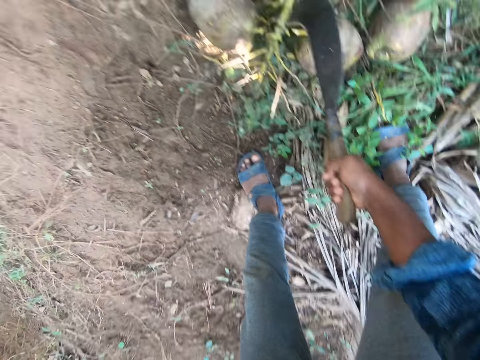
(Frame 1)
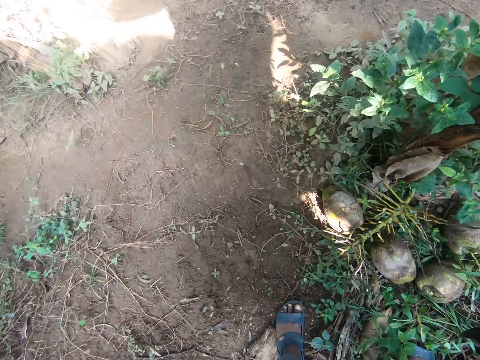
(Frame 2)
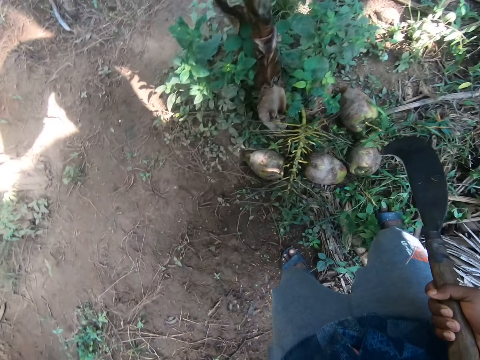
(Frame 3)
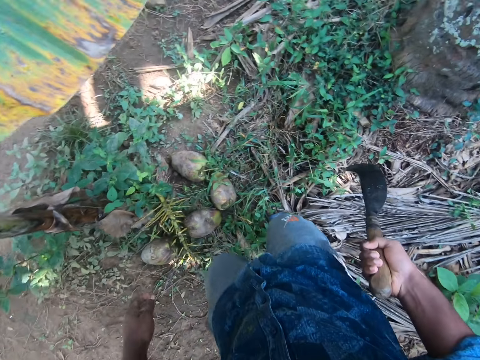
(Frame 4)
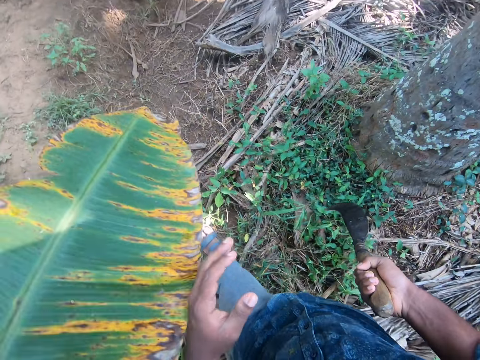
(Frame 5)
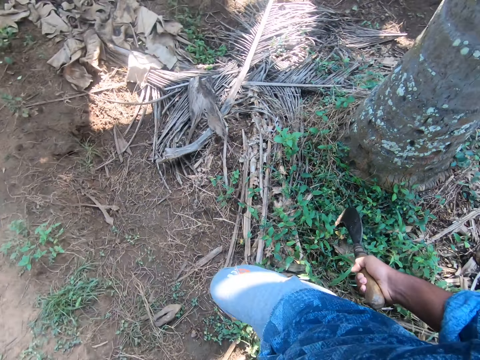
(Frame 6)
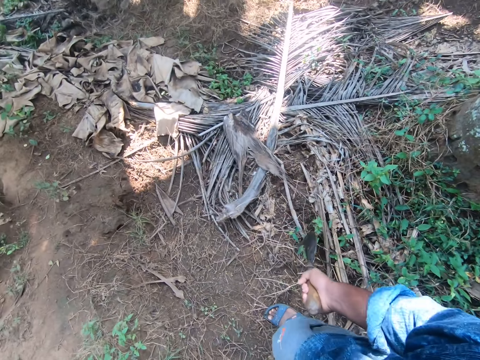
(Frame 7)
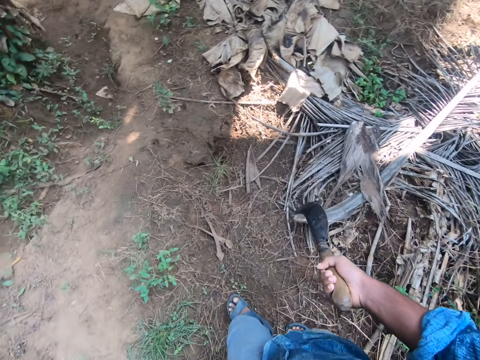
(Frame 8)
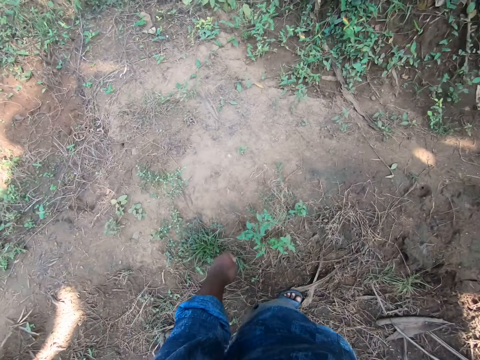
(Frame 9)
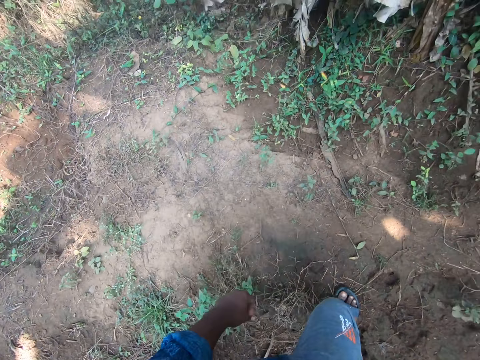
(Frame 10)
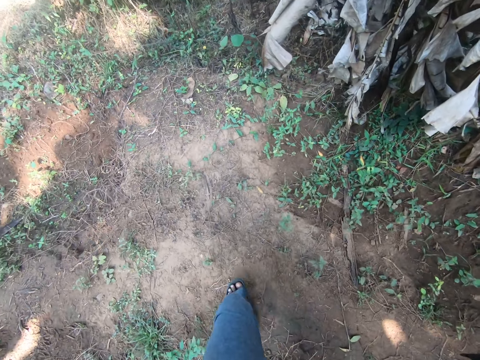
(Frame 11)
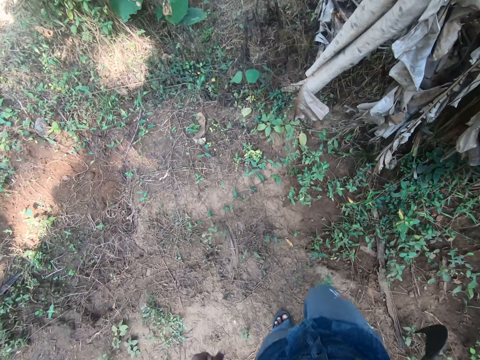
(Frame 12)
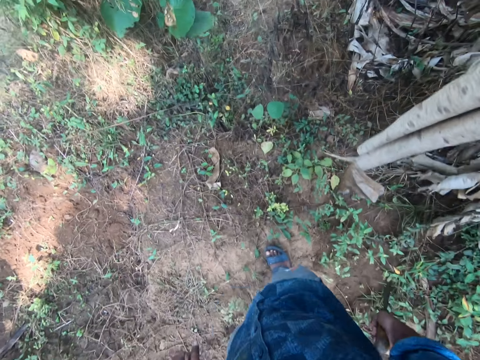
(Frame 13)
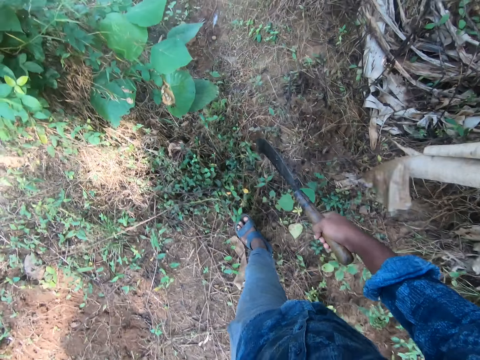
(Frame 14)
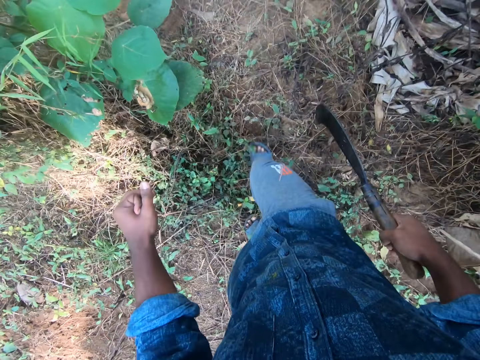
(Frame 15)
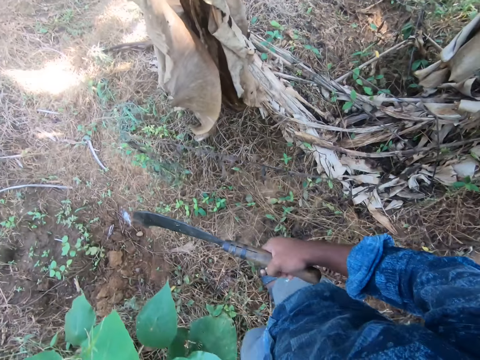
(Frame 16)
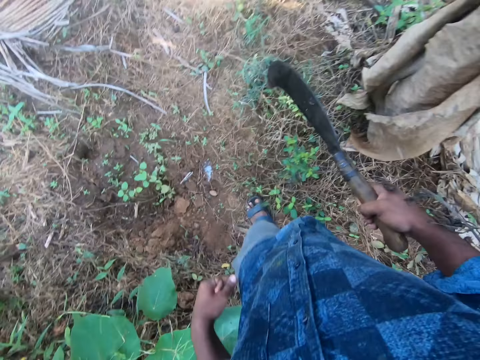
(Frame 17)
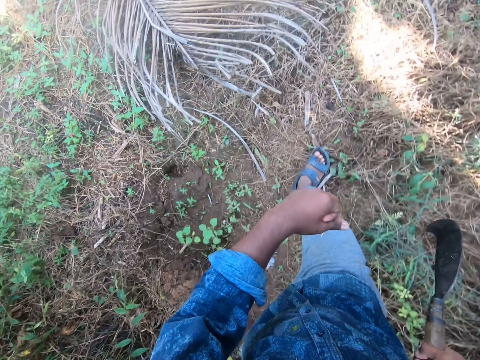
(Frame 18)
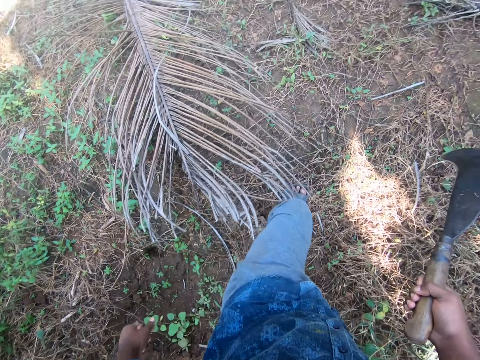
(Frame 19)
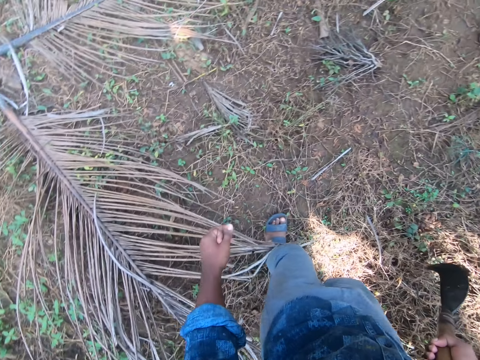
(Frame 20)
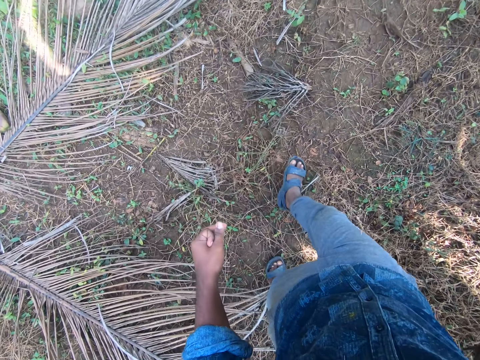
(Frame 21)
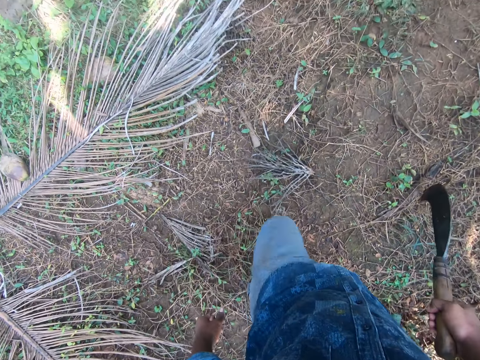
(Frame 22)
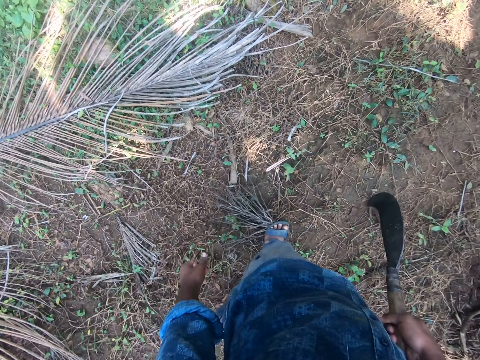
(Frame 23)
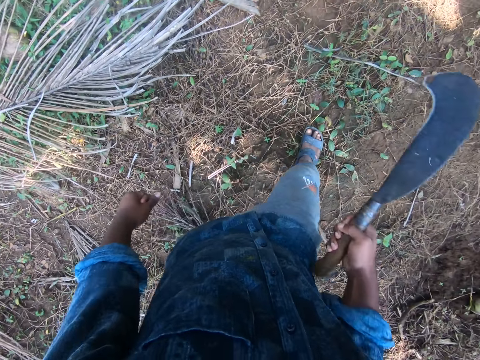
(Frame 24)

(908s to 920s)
The camera wearer stares around. They walk away from the coconuts on the ground.

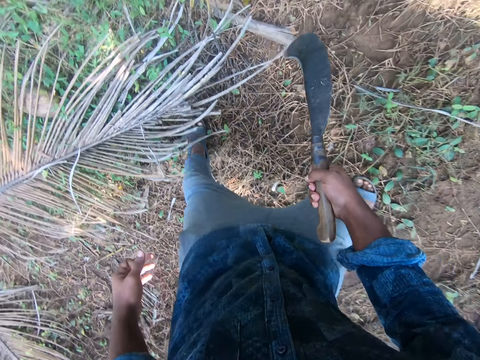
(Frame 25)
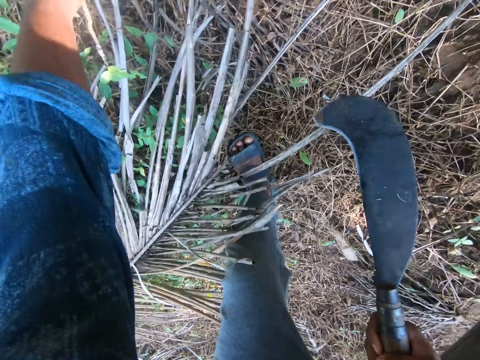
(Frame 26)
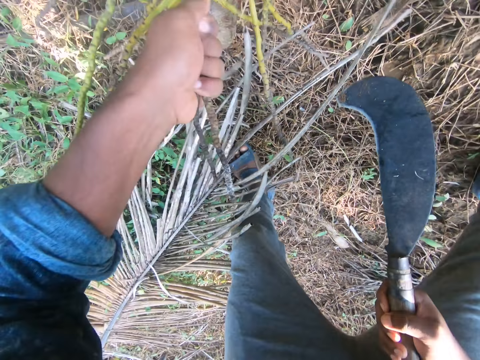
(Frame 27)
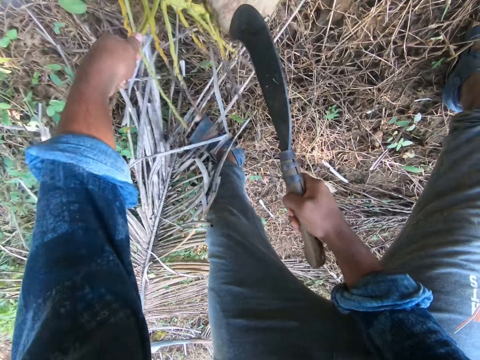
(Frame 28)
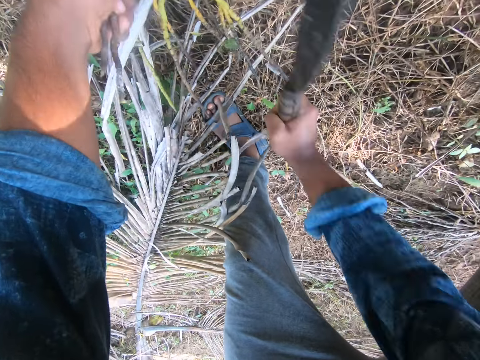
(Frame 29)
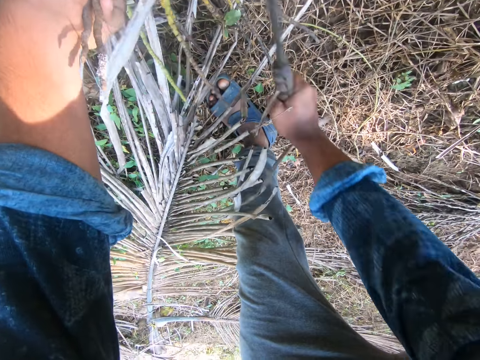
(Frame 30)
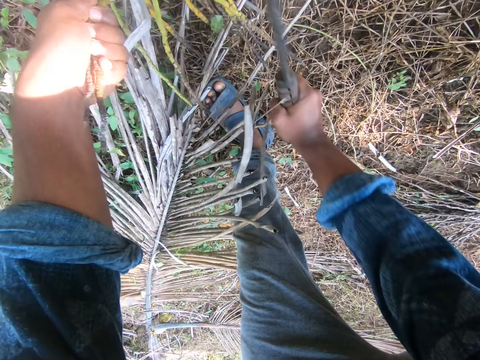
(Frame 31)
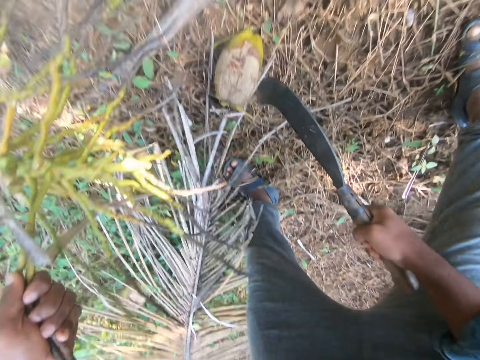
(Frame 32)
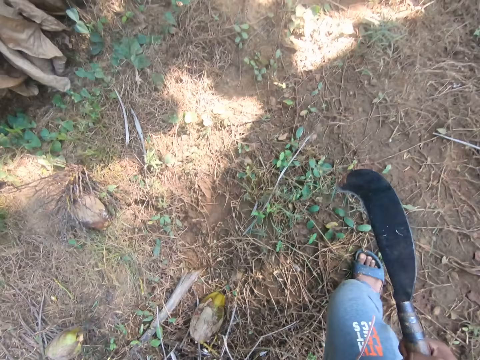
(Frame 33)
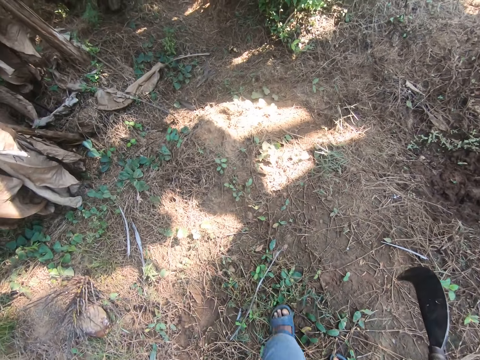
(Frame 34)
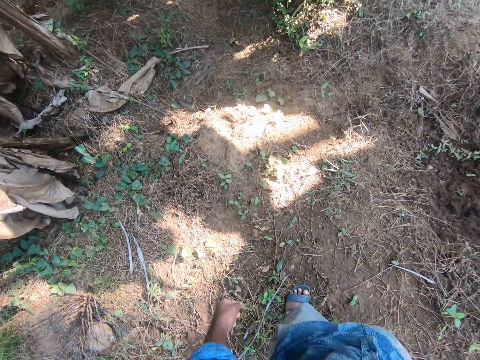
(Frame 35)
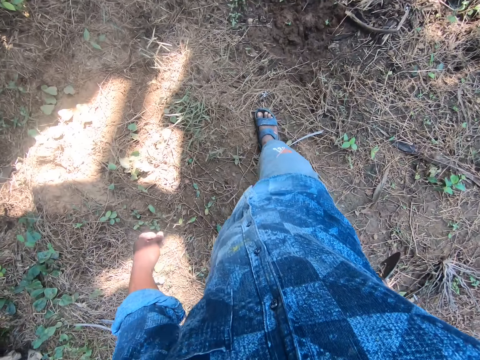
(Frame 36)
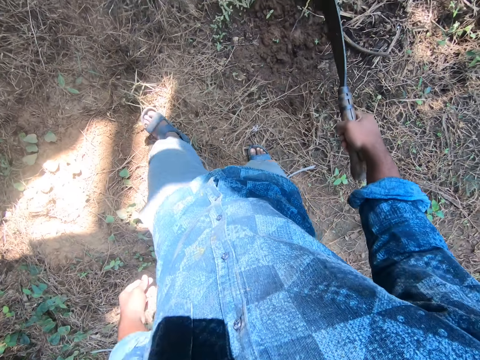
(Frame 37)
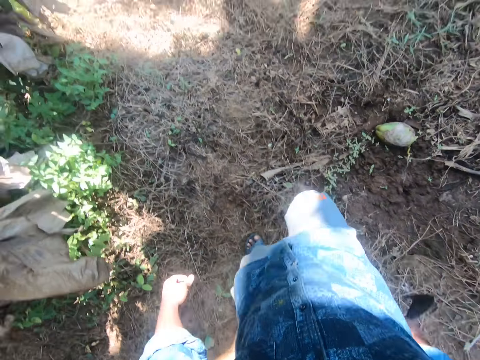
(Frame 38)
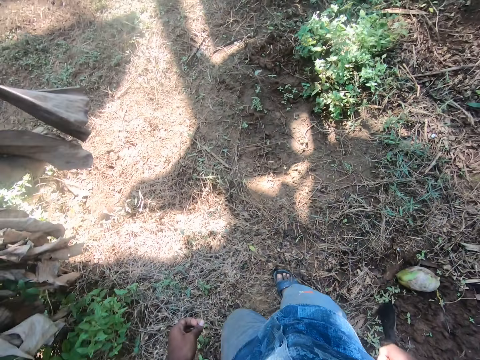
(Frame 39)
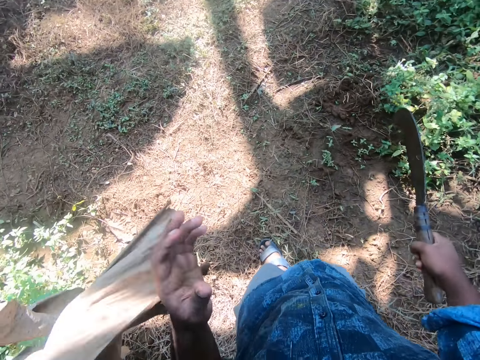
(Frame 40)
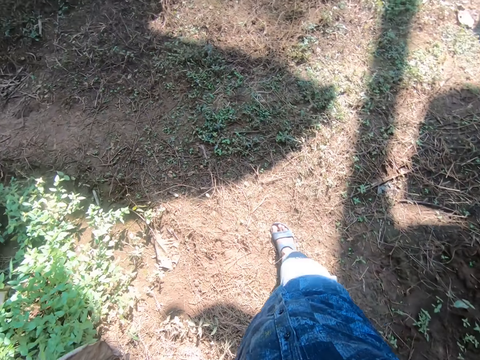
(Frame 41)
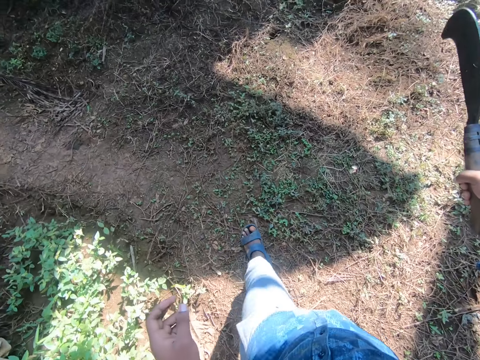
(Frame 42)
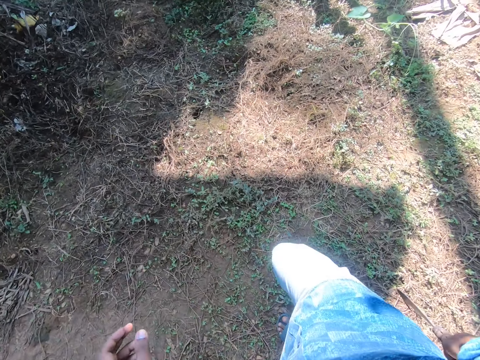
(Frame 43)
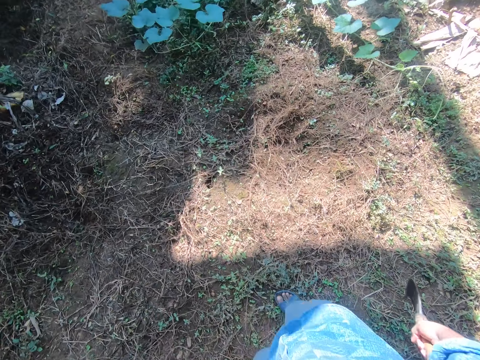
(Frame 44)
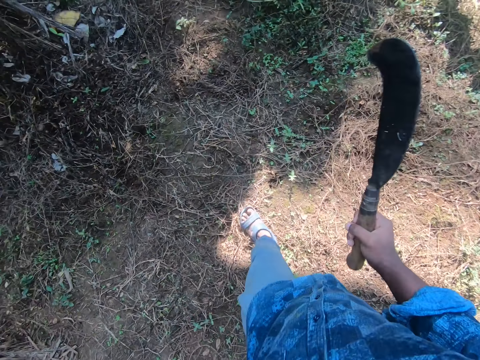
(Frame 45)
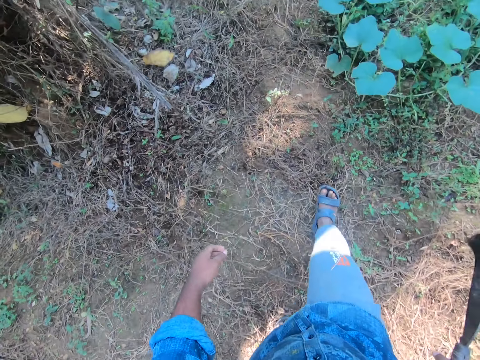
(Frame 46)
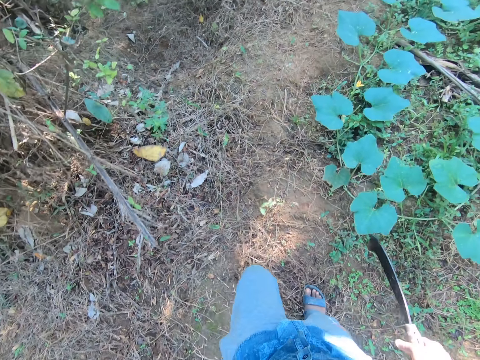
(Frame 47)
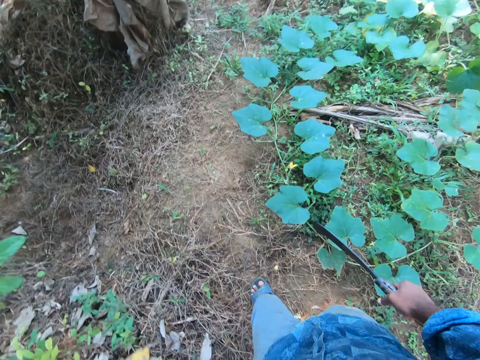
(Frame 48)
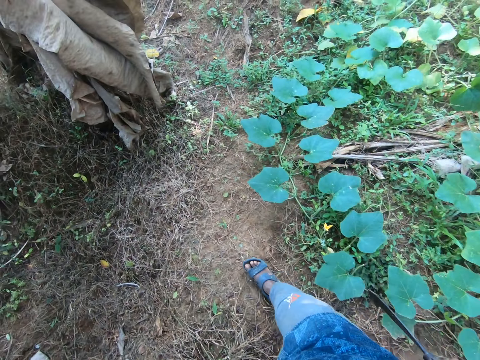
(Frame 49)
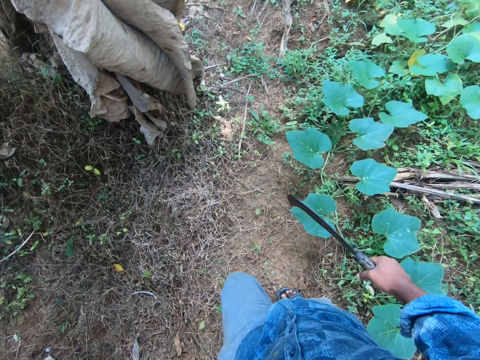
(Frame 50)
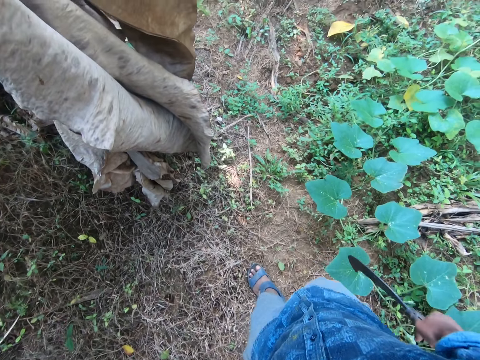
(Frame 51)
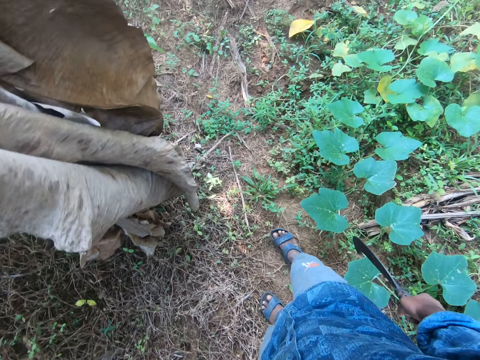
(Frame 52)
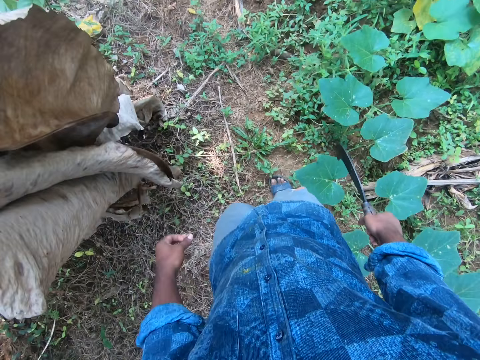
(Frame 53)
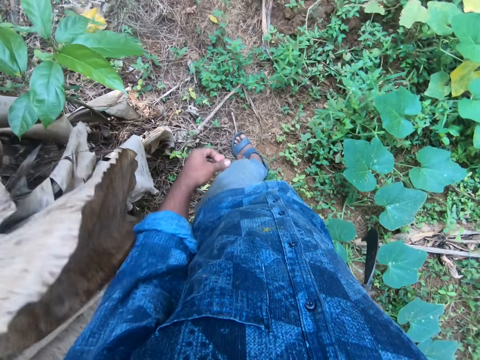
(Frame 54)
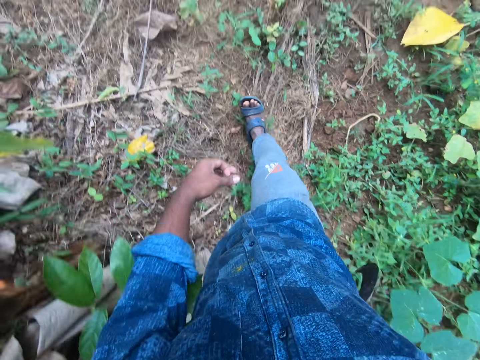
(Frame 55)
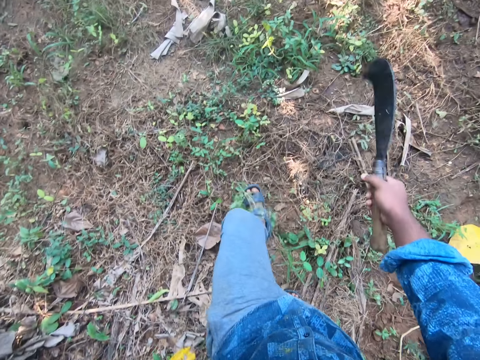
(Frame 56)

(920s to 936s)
The camera wearer holds a coconut stalk or peduncle on the ground with his left hand. He pulls the peduncle on the ground with his left hand. He chops at the coconut stalk in his left hand with the sickle in his right hand. He stands upright. He walks further into the farm.
